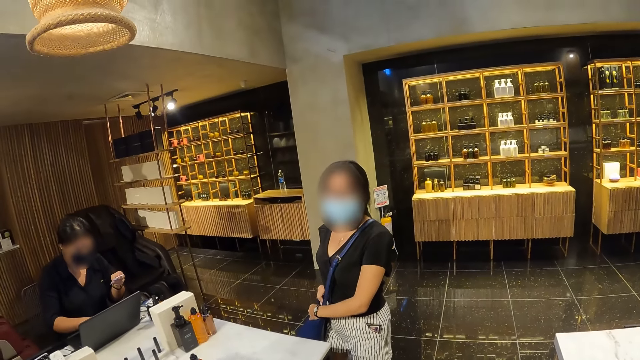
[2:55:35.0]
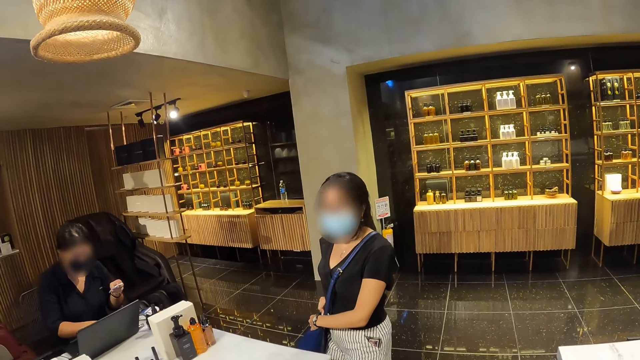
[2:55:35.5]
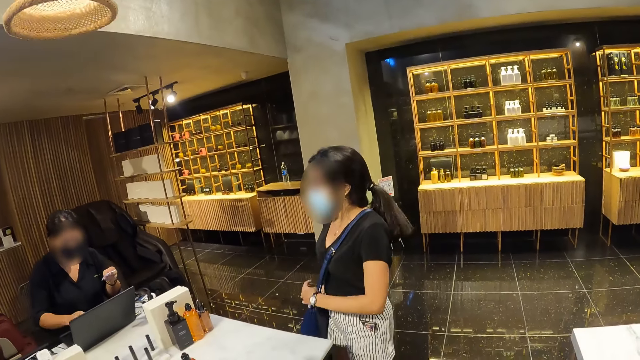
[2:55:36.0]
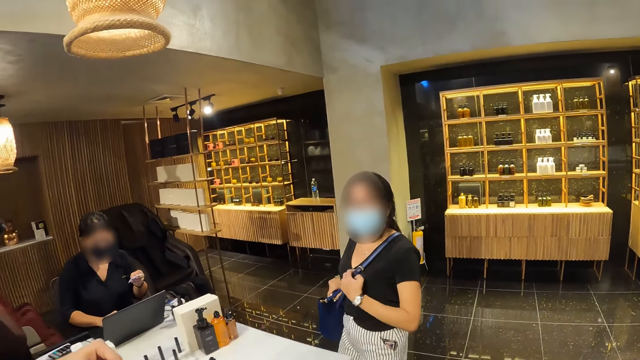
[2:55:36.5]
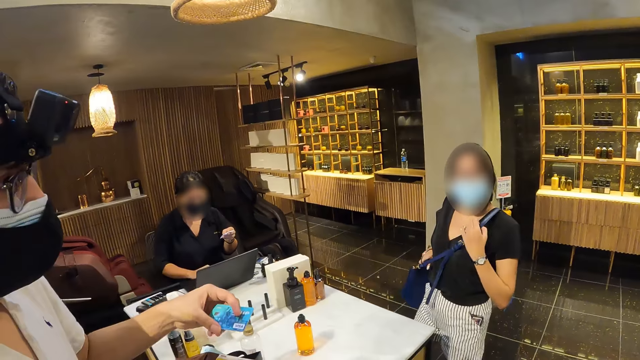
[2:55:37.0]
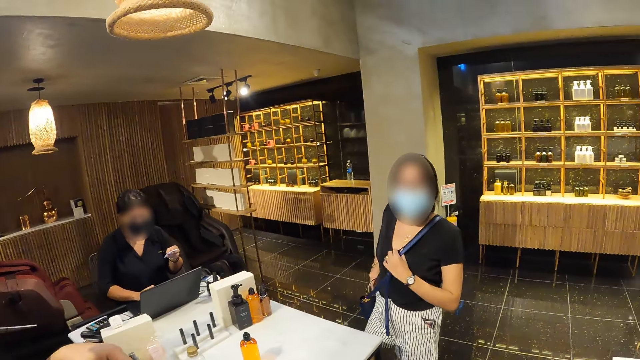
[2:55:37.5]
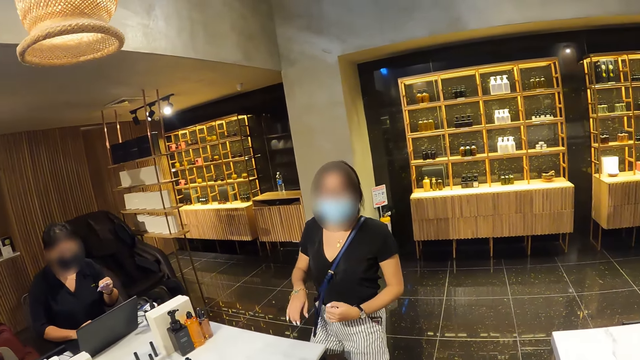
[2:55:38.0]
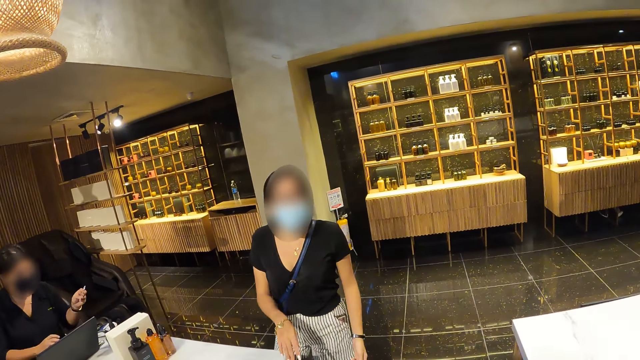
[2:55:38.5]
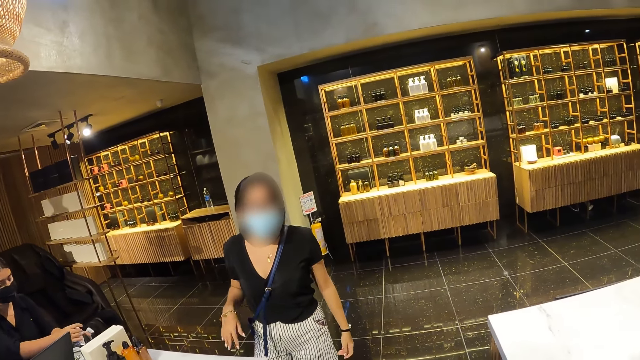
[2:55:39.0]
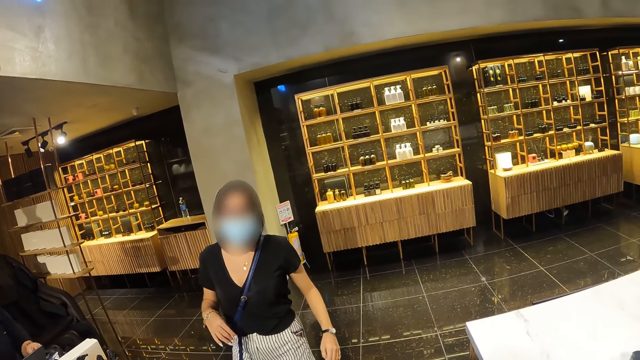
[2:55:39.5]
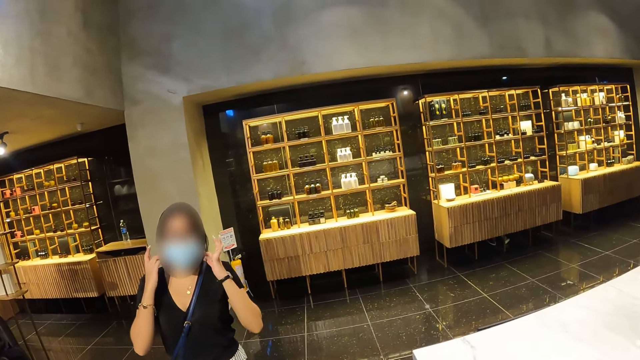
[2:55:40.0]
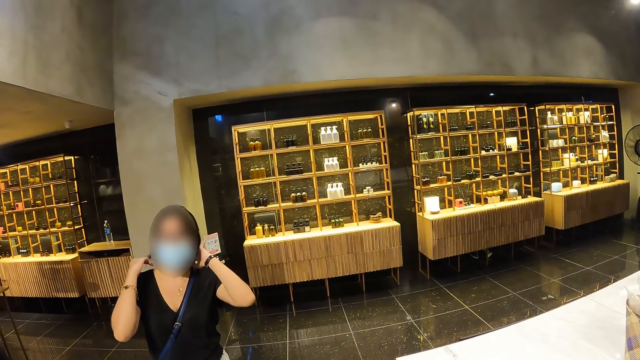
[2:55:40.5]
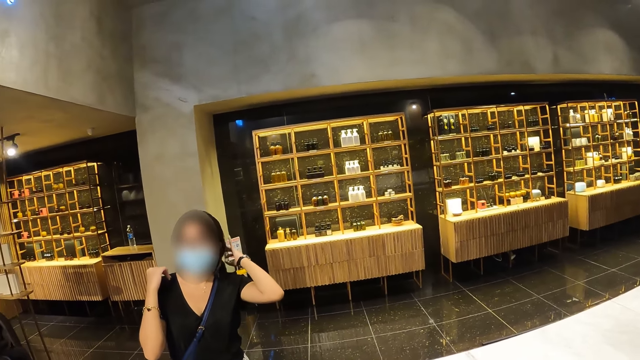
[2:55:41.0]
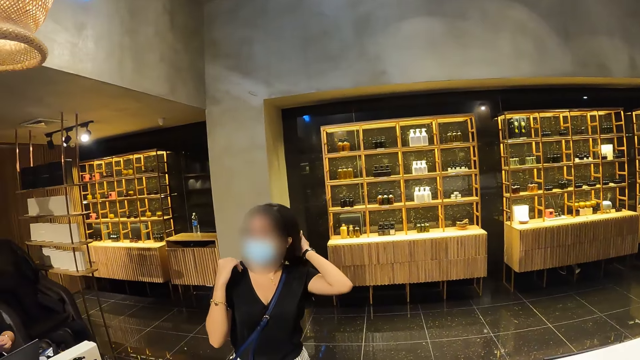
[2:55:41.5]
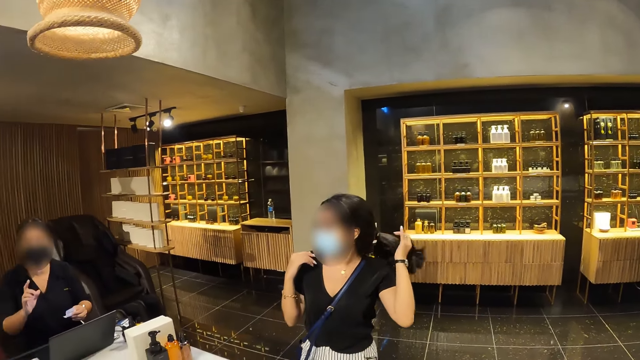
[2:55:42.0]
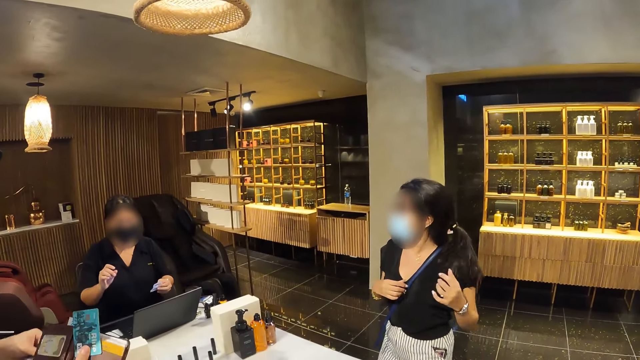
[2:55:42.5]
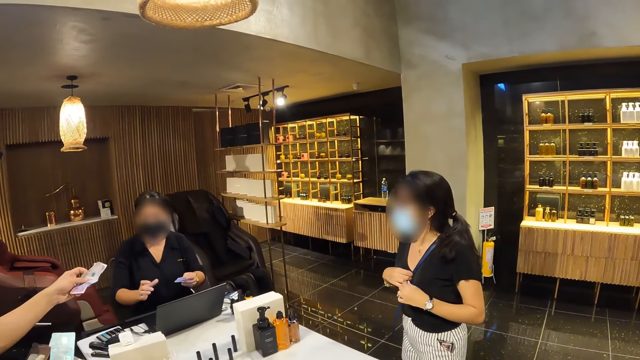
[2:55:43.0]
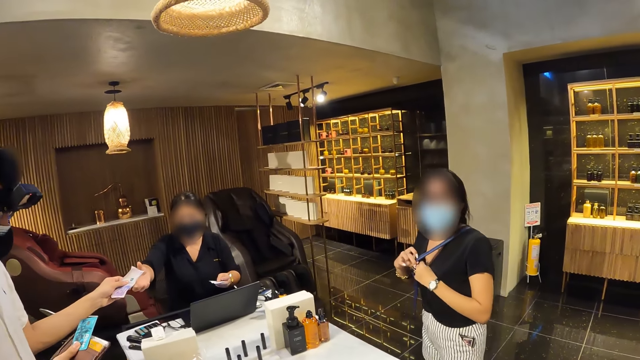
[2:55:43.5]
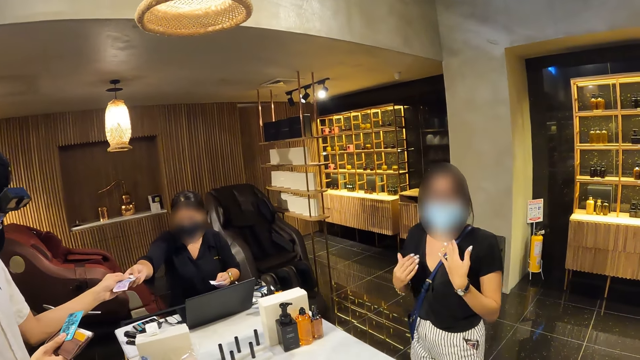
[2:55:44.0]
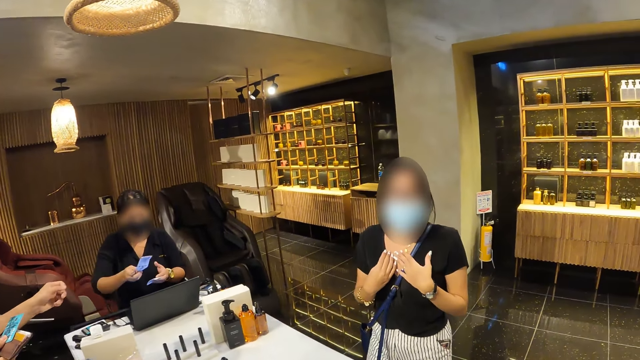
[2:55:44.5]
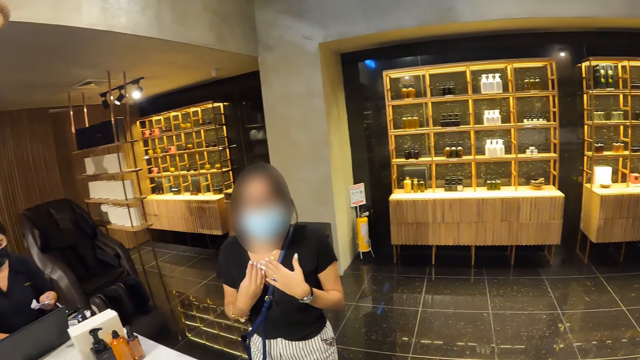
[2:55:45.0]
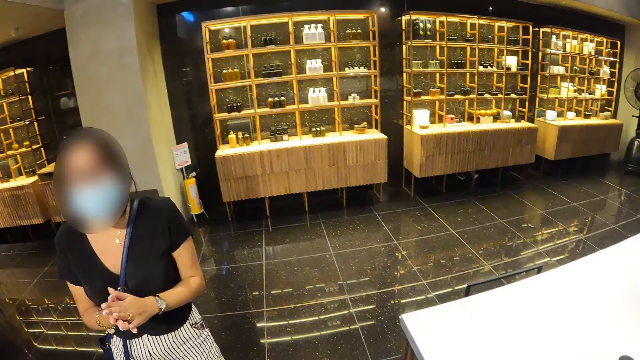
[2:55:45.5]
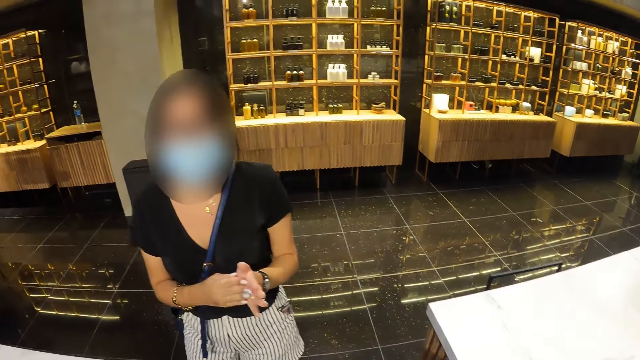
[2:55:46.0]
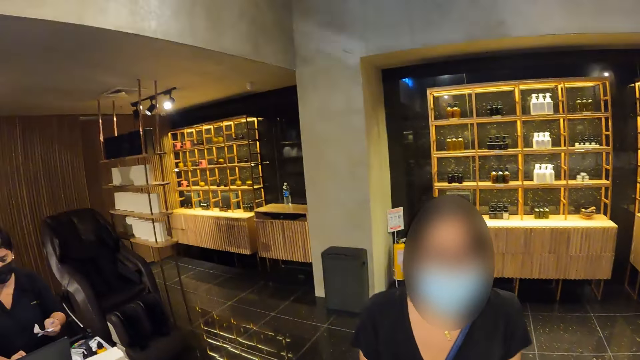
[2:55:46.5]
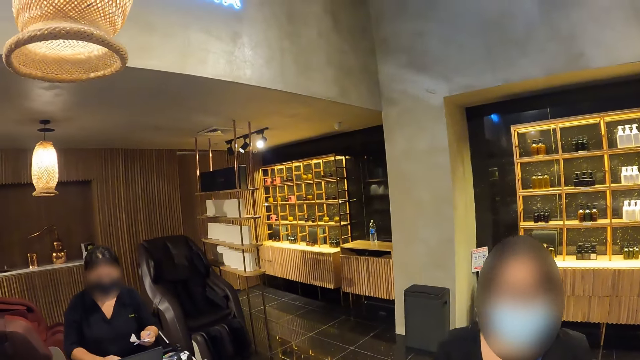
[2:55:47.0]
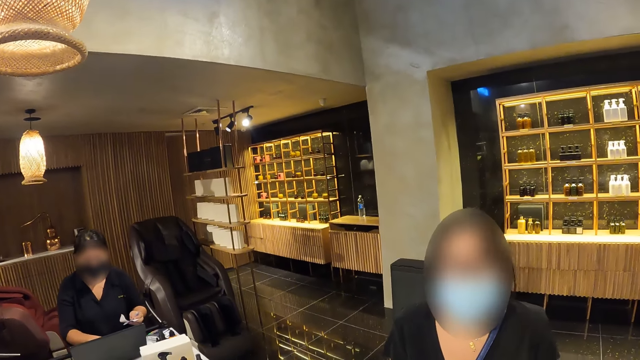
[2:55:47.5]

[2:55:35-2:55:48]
A woman uses the laptop. Another woman adjusts her purse on her shoulder with her hands. The camera wearer looks around. The first woman holds the POS machine with her left hand and cuts a paper from the POS machine with her right hand. The other woman adjusts her hair with her hands and adjusts her purse on her shoulder with her right hand. A man passes the money to the first woman with his left hand. The camera wearer interacts with the other woman. The first woman passes the money from her right hand to her left hand and operates the laptop on the table with her right hand. She operates the laptop on the table with her right hand again.

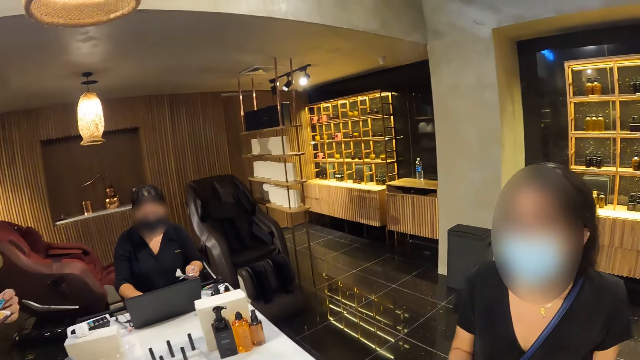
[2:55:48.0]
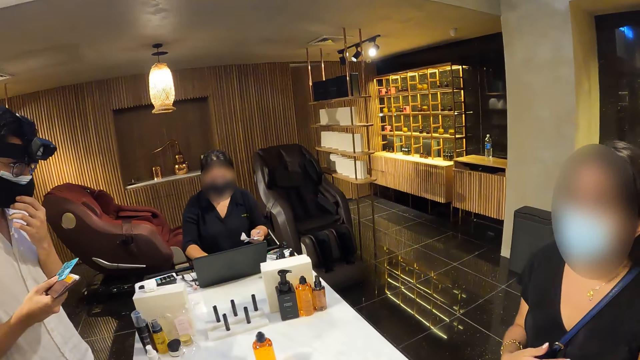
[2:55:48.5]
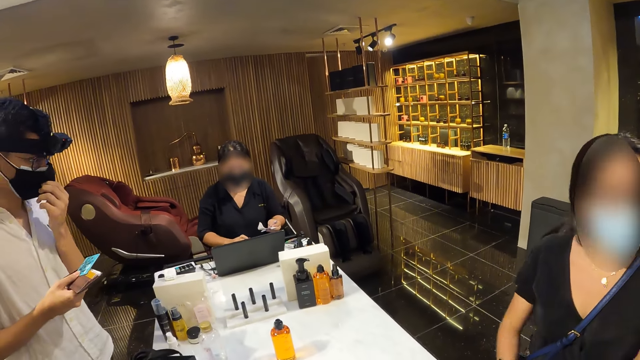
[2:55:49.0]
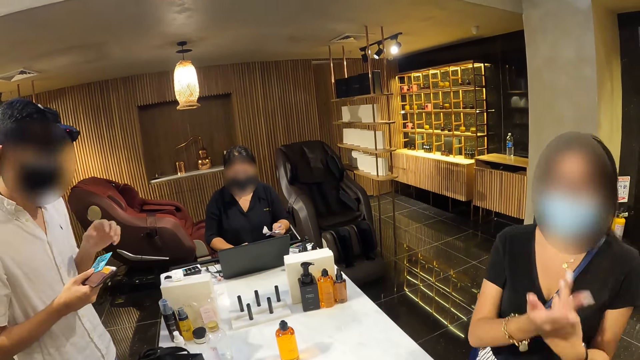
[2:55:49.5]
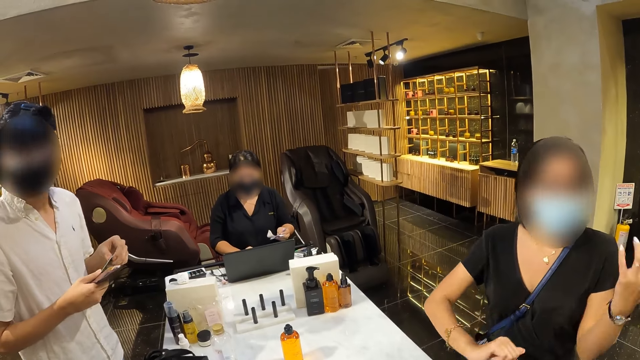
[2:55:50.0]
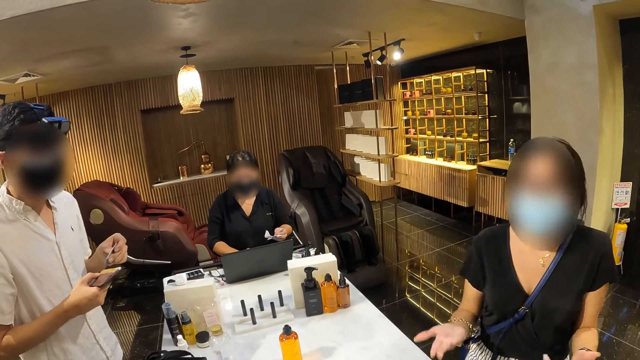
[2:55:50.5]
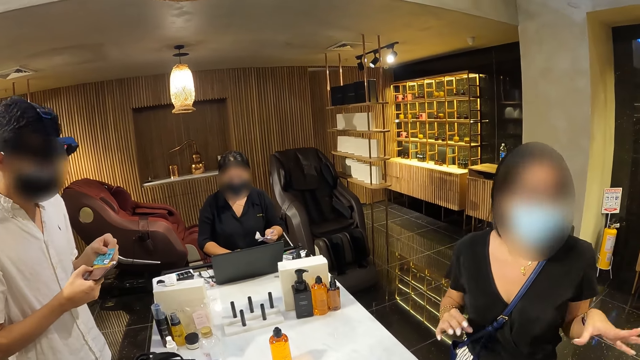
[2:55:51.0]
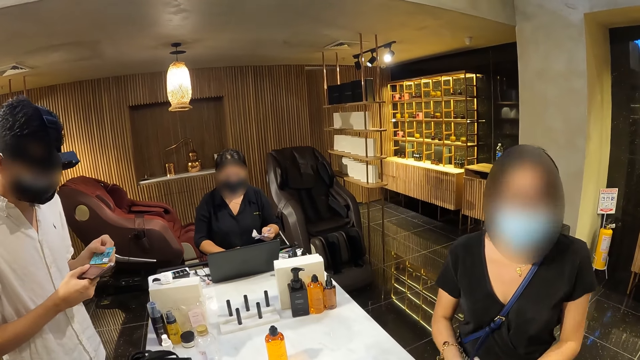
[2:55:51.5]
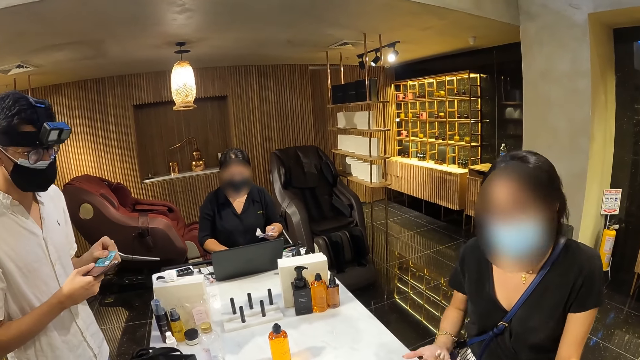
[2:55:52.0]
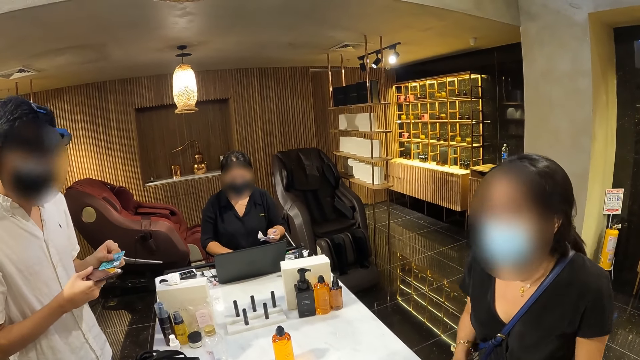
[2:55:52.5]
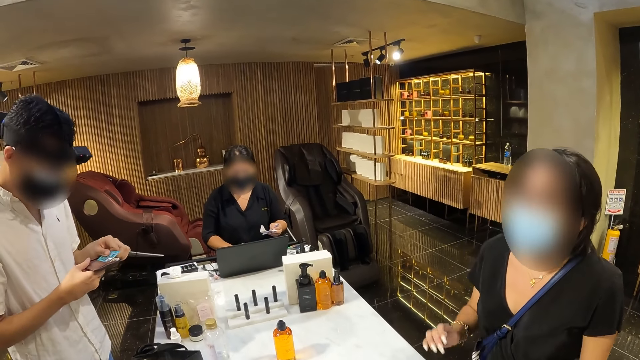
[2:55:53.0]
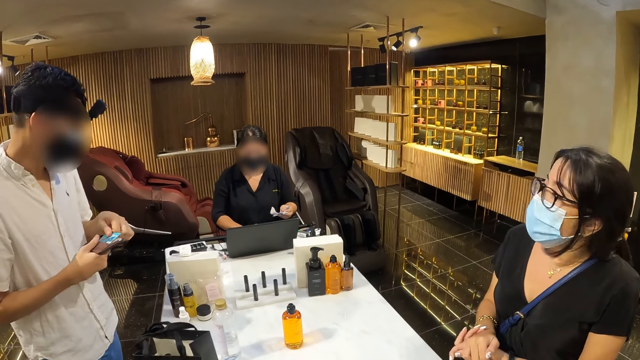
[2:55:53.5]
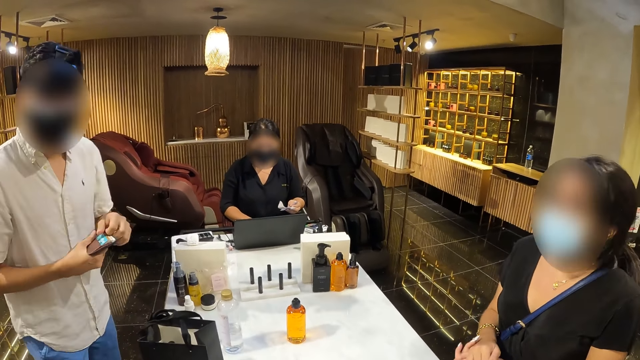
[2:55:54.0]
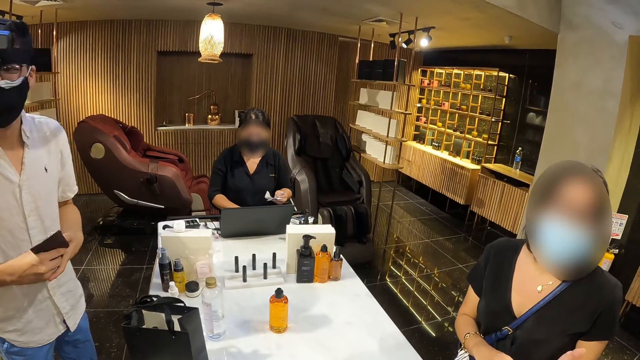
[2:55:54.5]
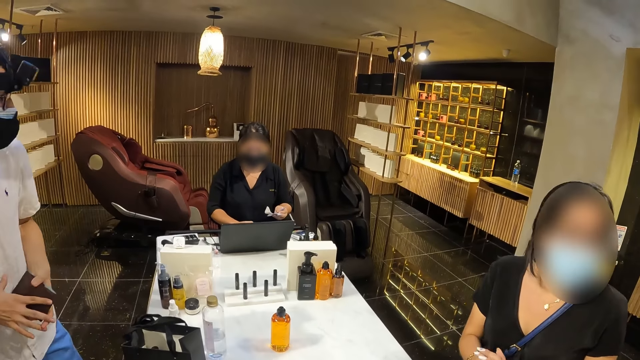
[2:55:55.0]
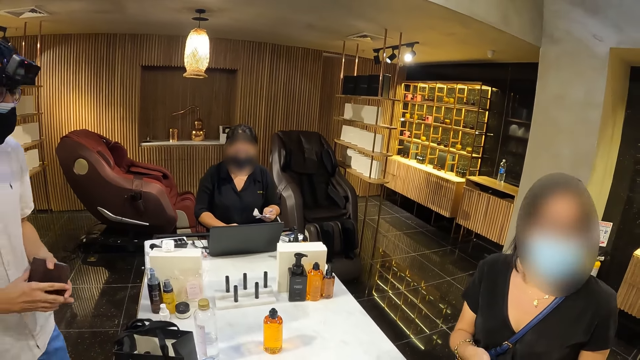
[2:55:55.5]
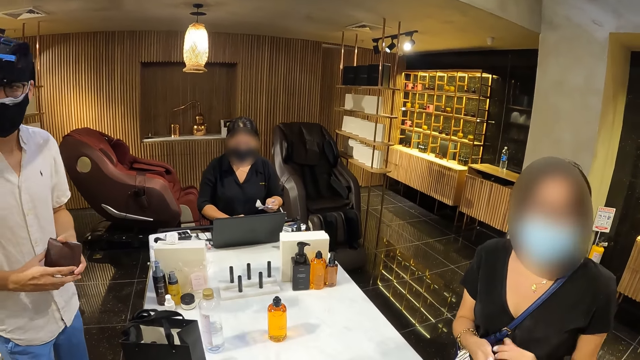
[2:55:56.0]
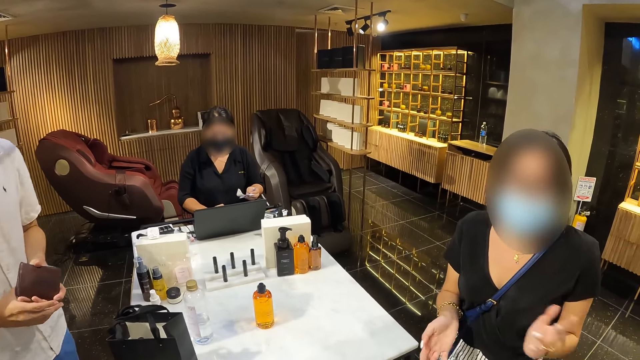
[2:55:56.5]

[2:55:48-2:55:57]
A man adjusts a face mask across his face with his left hand. The camera wearer interacts with the man. They interact with a lady. The man passes a credit card in his left hand to his right hand and puts the credit card in his left hand in a wallet in his right hand. The lady claps her hands. The man passes the wallet in his right hand to his left hand and holds the wallet with both hands.
